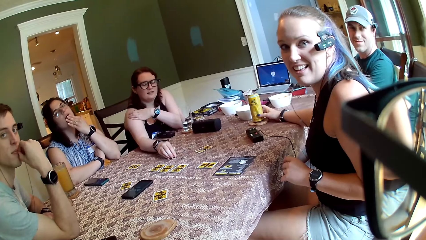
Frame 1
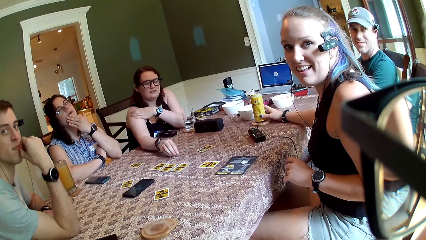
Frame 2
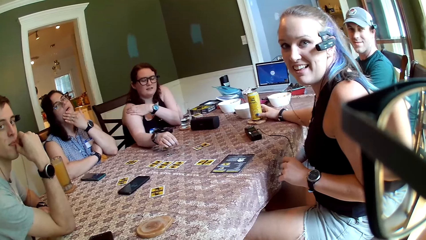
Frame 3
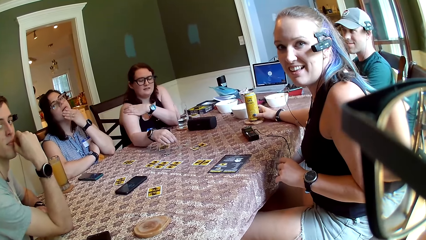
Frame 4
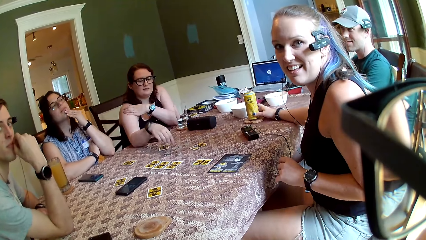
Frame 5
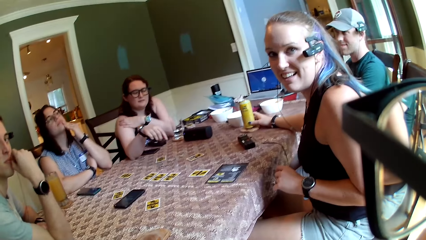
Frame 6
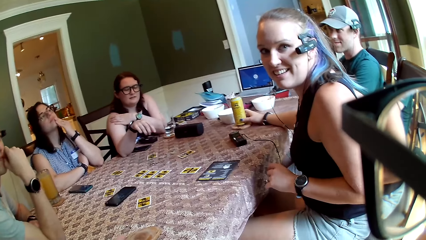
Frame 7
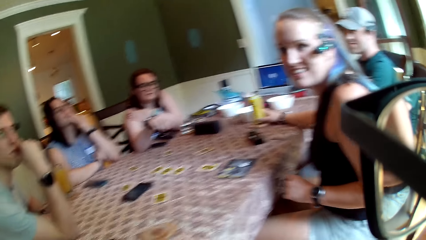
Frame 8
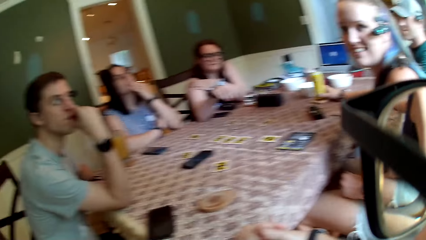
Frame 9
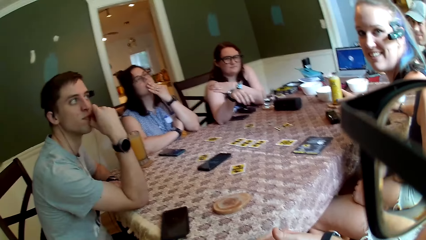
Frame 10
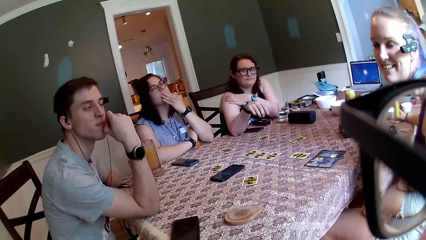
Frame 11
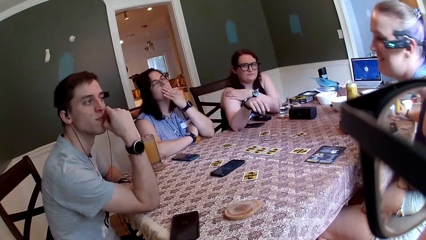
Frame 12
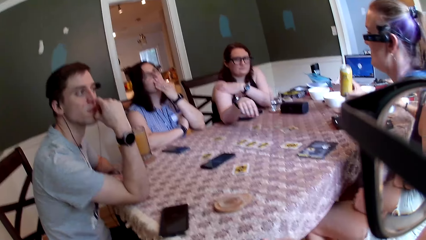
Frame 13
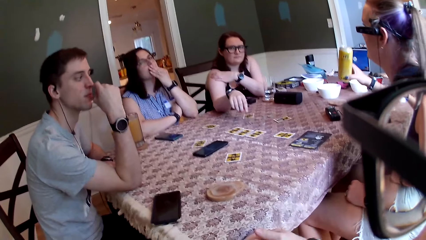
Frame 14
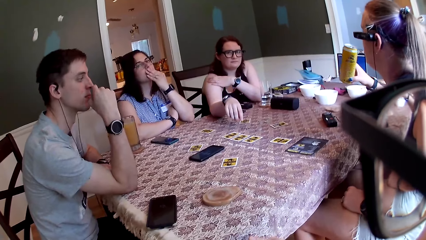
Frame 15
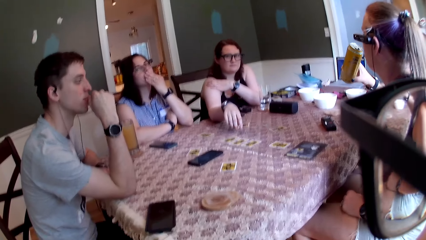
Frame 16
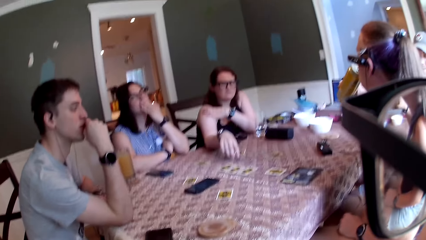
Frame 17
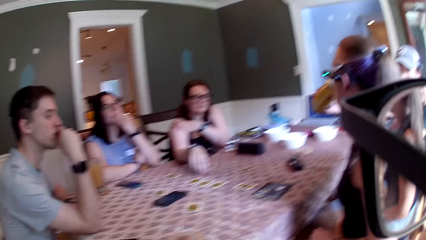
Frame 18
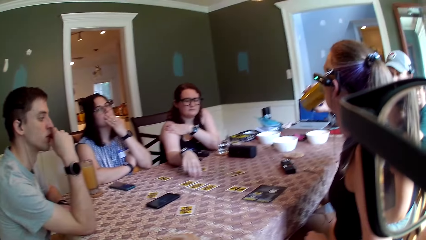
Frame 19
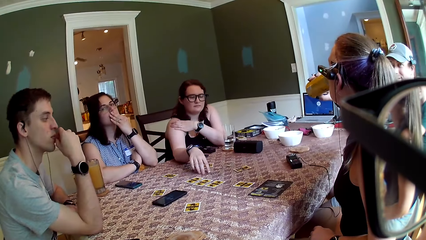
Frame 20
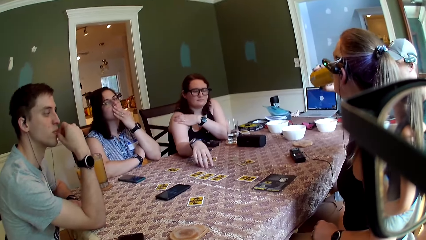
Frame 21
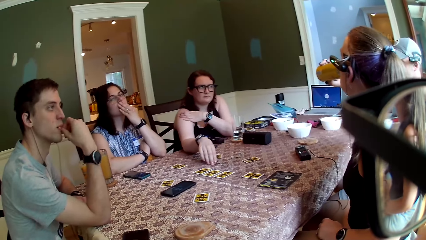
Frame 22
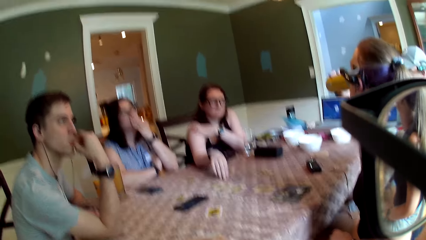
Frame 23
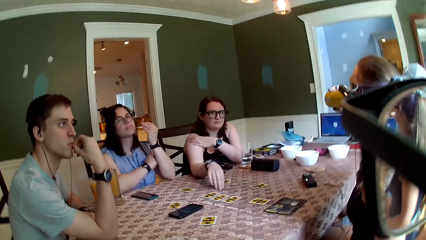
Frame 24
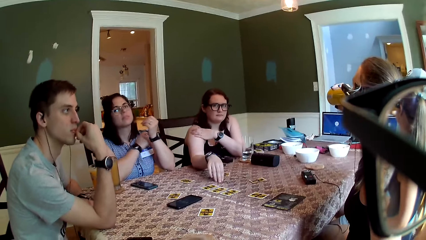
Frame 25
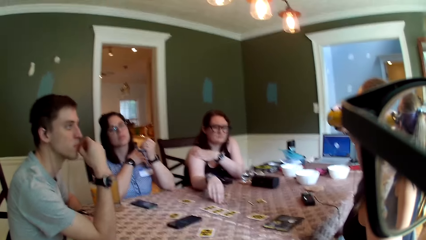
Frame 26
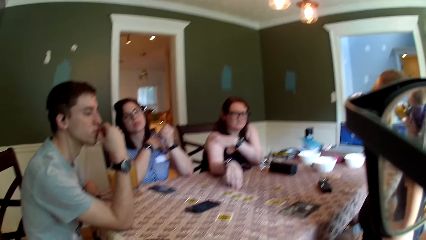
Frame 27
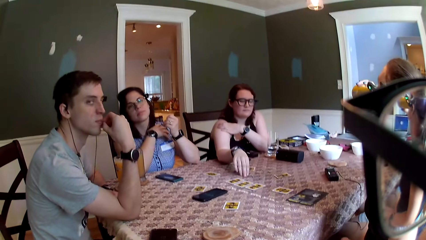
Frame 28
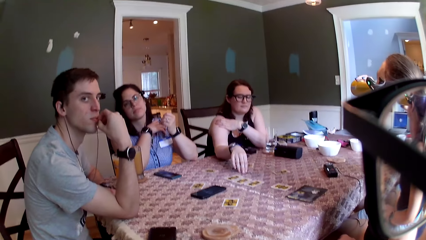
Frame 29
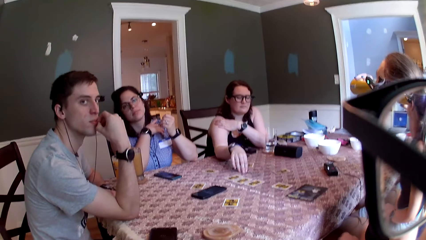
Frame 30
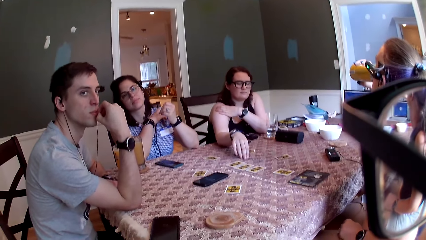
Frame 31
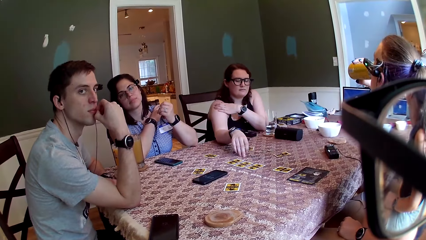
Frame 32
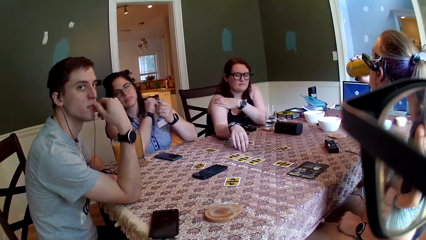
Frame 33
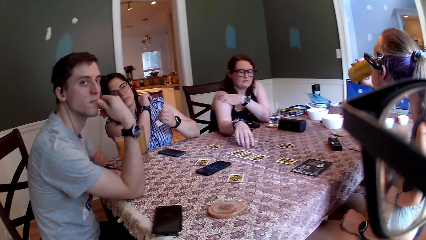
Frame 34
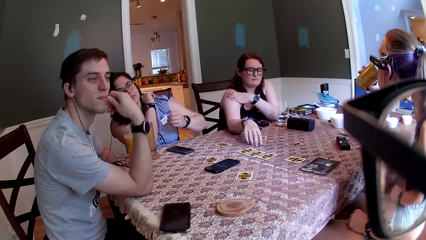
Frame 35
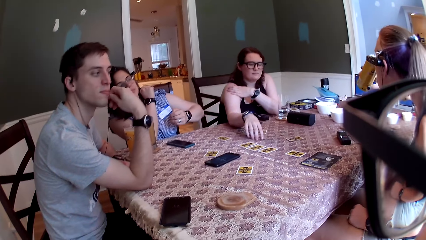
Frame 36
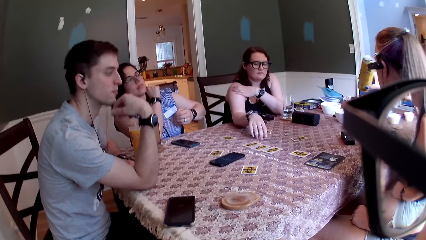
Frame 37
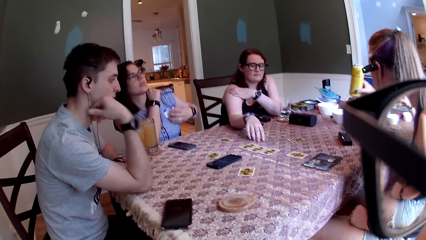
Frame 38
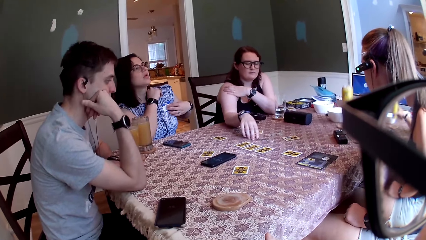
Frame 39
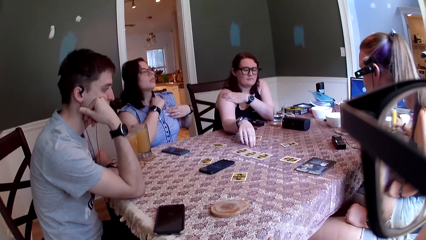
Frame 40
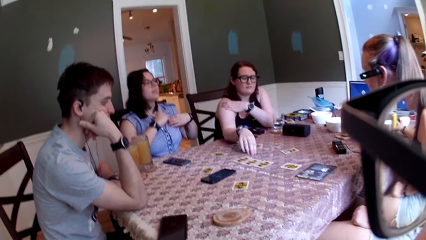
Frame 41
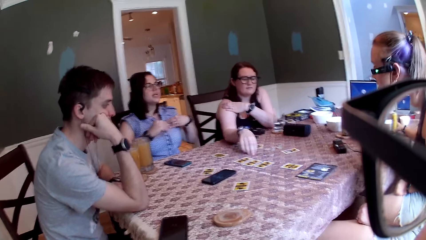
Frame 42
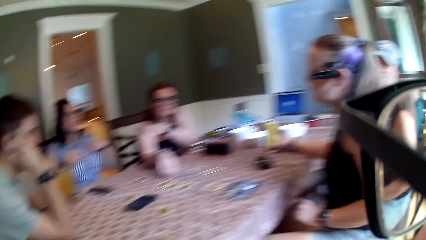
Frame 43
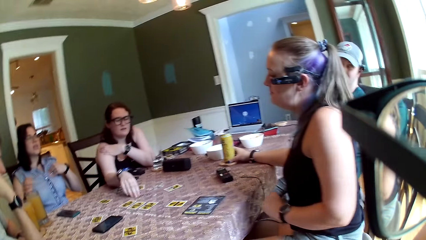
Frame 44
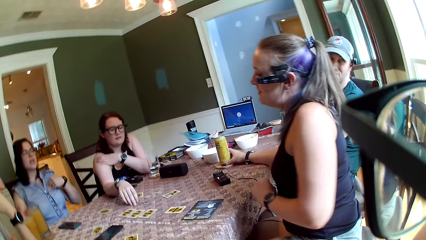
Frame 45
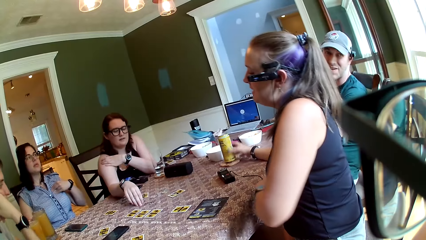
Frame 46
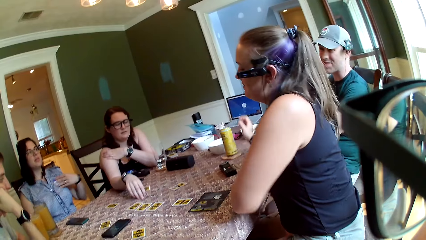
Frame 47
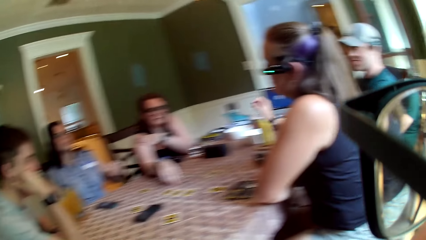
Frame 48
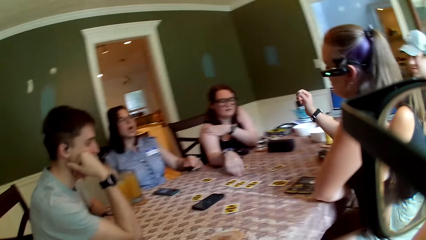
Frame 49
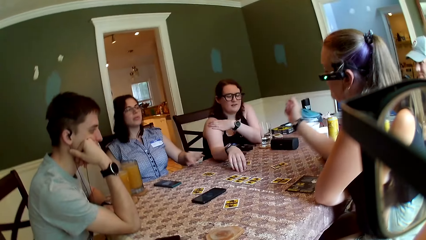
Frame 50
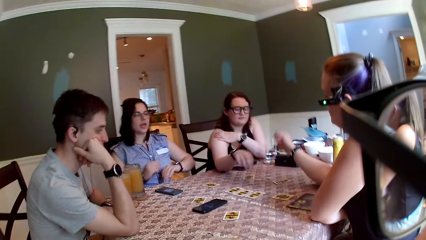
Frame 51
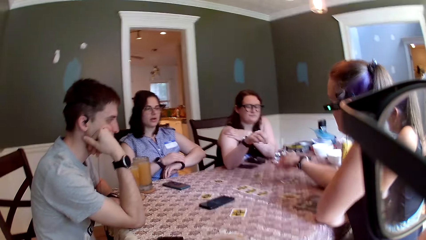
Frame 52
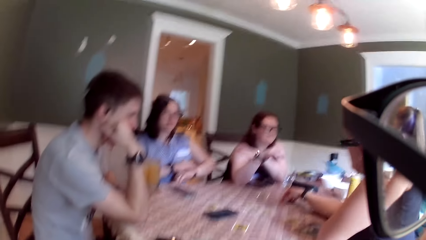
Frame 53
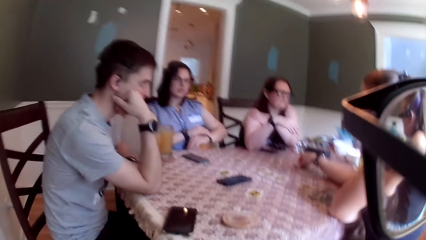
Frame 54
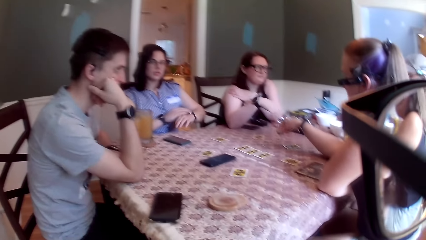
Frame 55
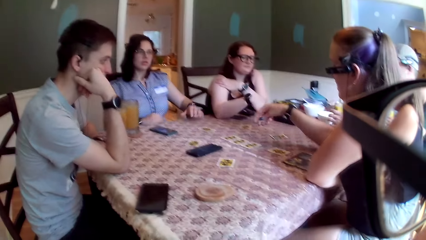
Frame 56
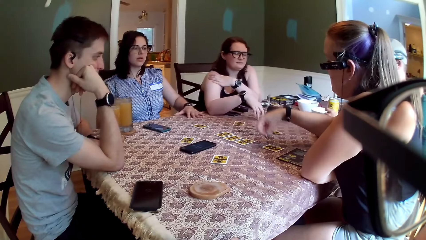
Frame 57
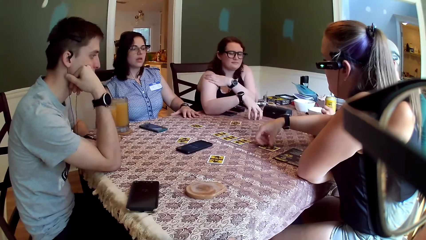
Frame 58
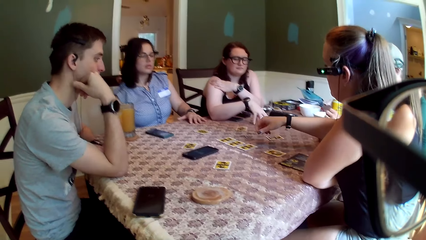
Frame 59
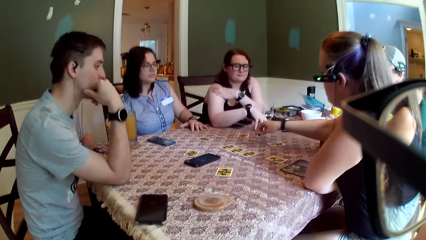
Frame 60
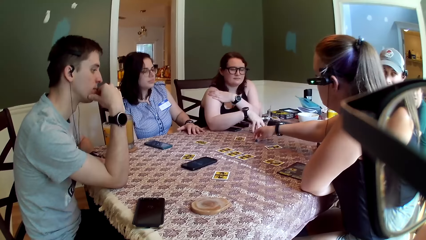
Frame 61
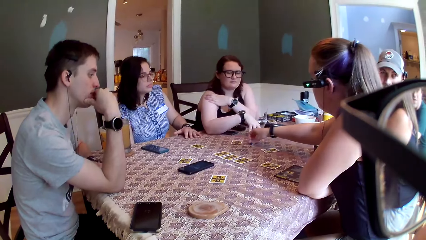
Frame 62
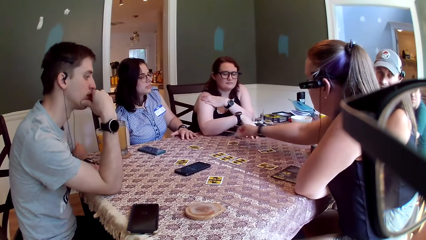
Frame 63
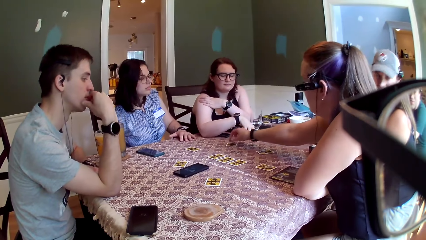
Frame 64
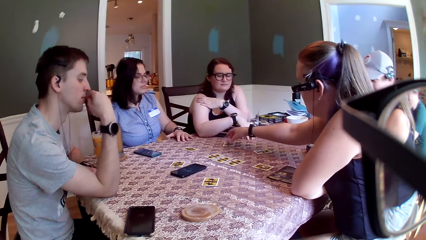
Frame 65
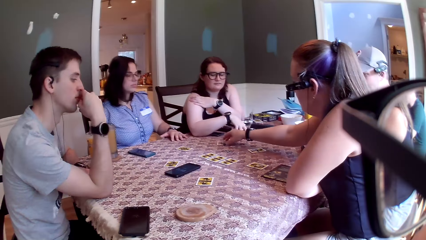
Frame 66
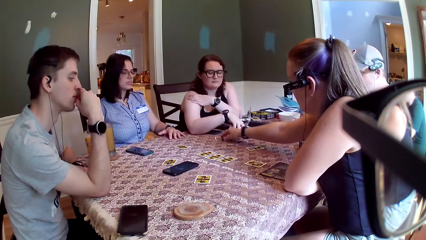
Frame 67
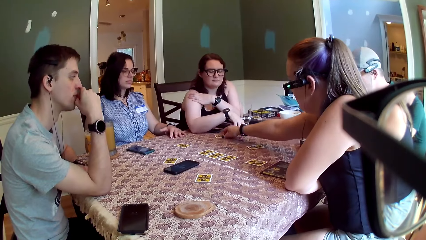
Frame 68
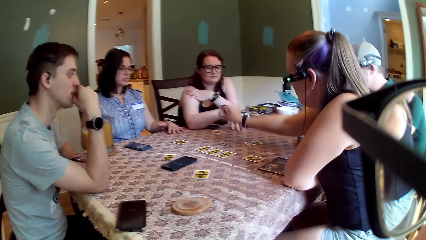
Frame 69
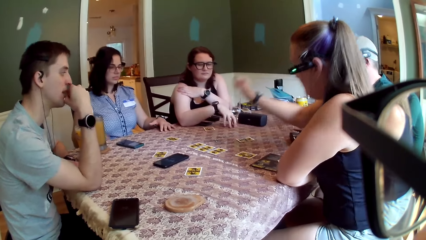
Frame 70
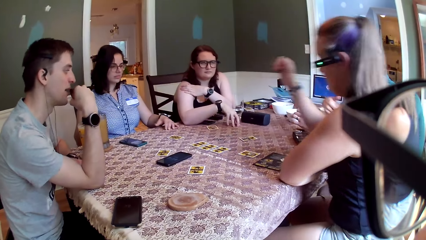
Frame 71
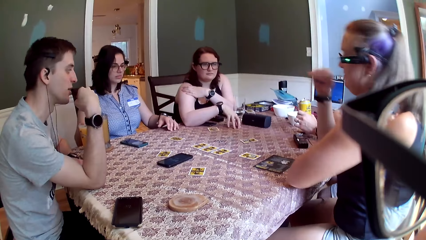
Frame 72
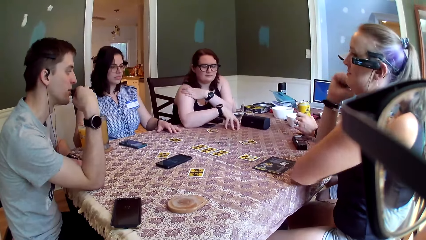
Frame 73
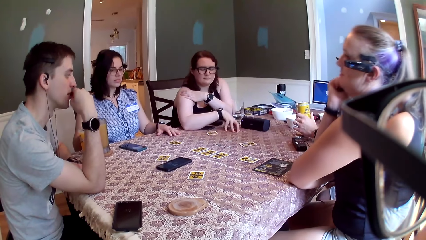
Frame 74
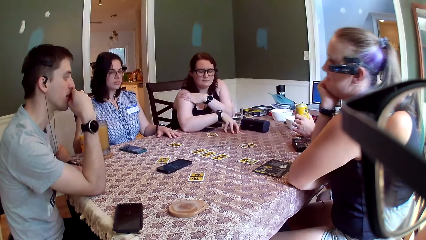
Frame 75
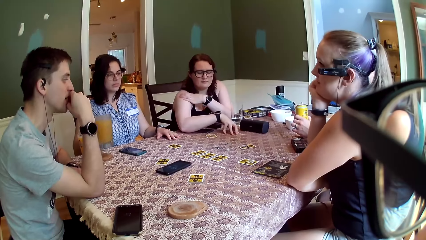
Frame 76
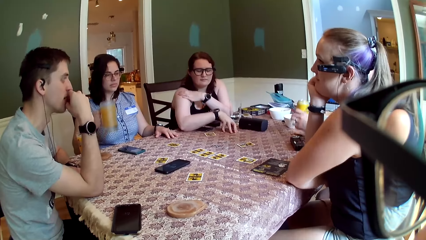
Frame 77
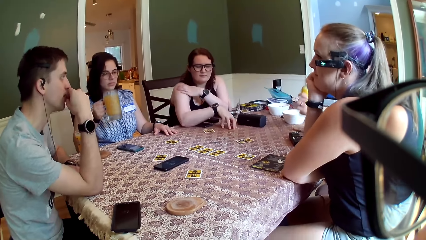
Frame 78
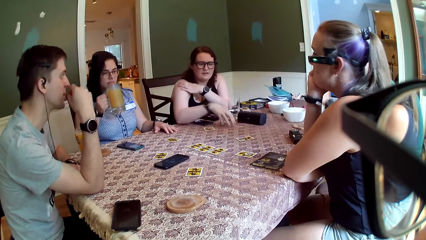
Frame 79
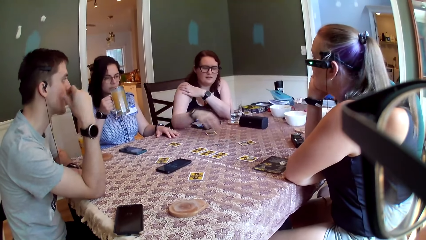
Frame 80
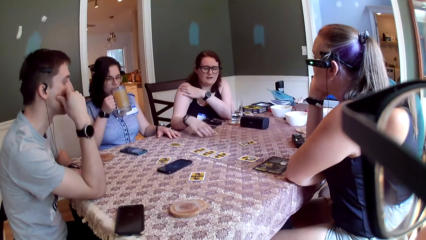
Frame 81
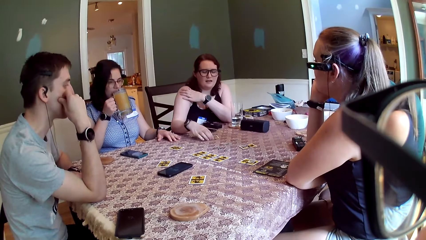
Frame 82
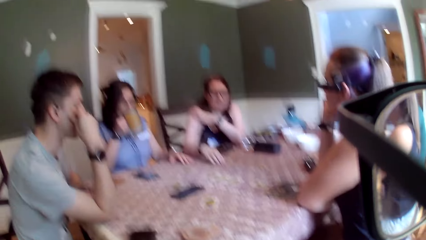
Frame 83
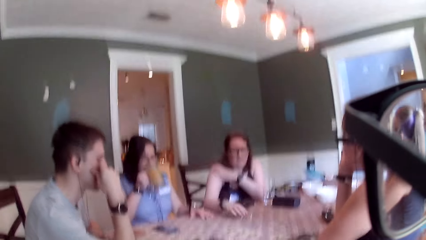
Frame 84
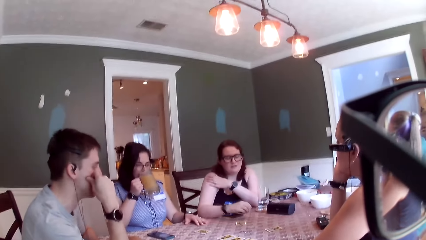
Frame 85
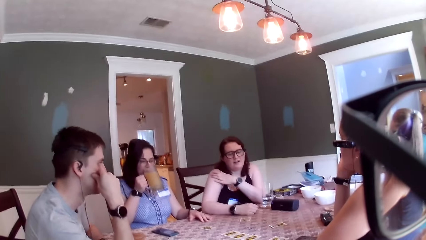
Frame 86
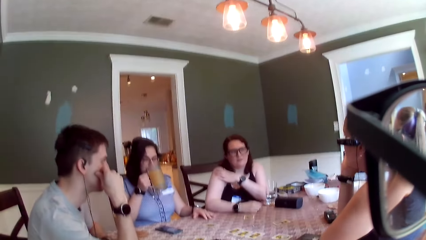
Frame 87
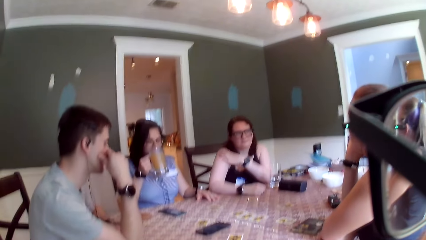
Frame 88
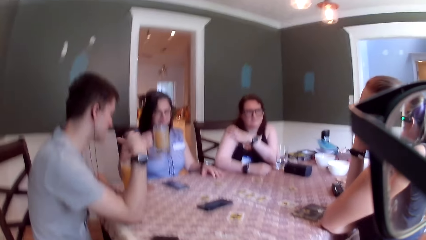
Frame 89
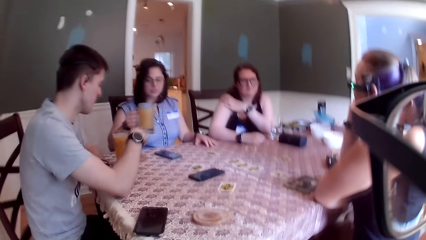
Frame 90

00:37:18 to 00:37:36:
A woman pokes the coins with her right hand. Another woman drinks from the can of drink with her right hand. A third woman adjusts her cloth with her right hand. The third woman adjusts a badge on her cloth with her left hand. The second woman drops the can of drink on the table with her right hand. The second woman converses with the group of people. The second woman lifts a coin with her right hand and picks up the coin with her right hand. A man grabs the can of drink with his left hand. The second woman puts the coin in a card in front of her. The second woman lifts the coin, puts the coin on the card, pushes the card with her right hand, and puts her right hand below her chin. The third woman lifts the glass of drink with her right hand. The man lifts the can of drink with his left hand. The first woman shifts the coin on the card with her right hand.
